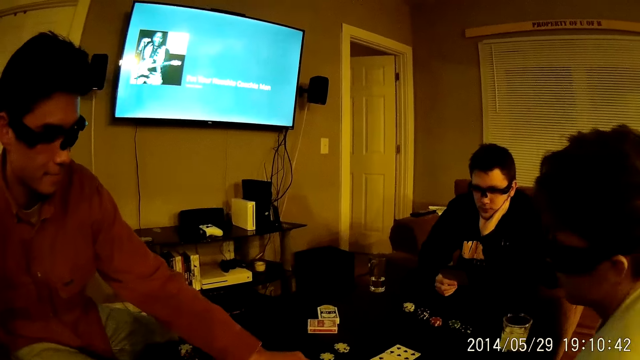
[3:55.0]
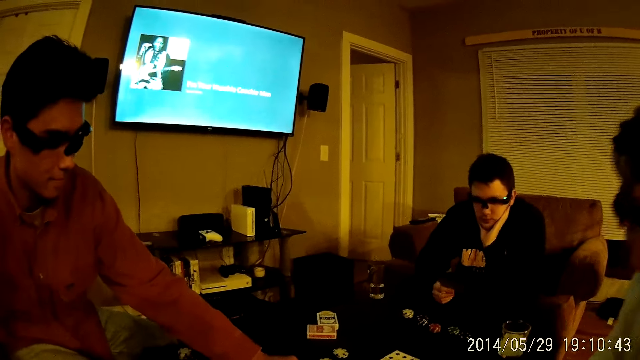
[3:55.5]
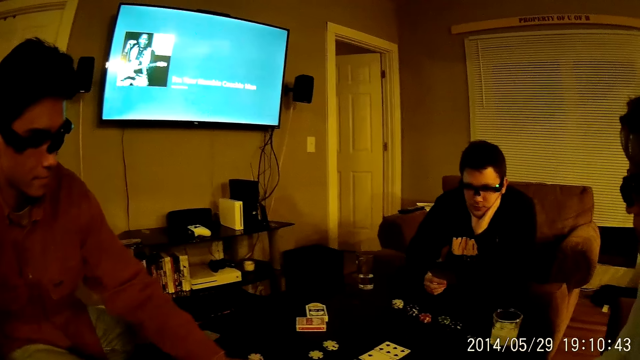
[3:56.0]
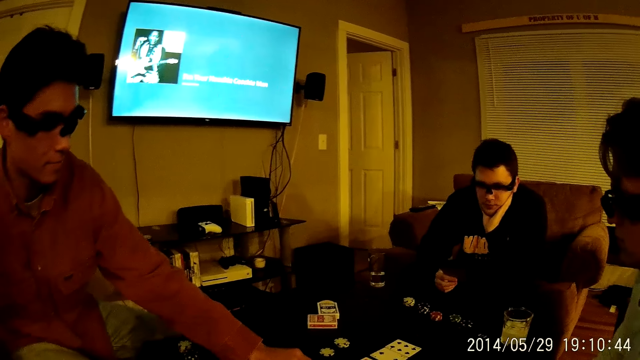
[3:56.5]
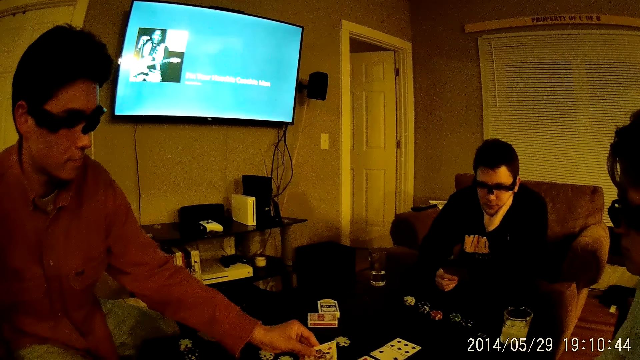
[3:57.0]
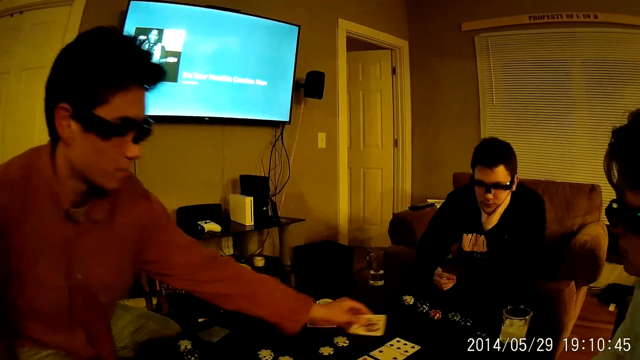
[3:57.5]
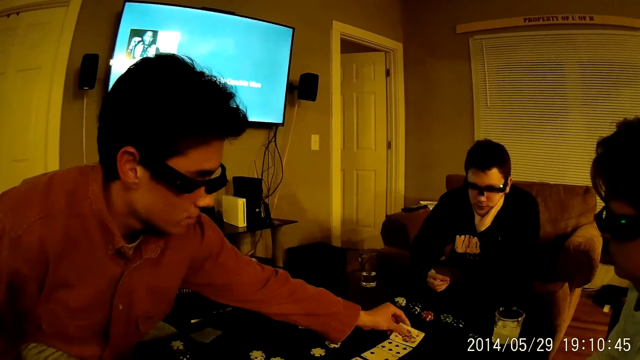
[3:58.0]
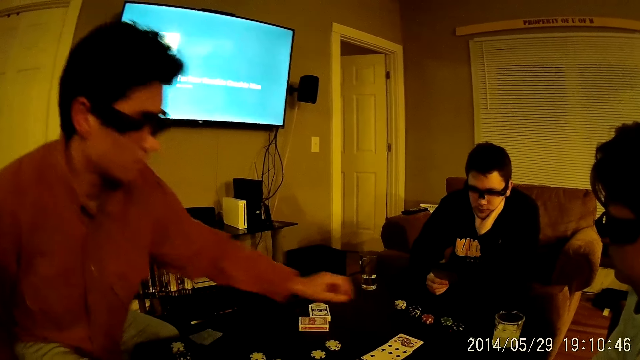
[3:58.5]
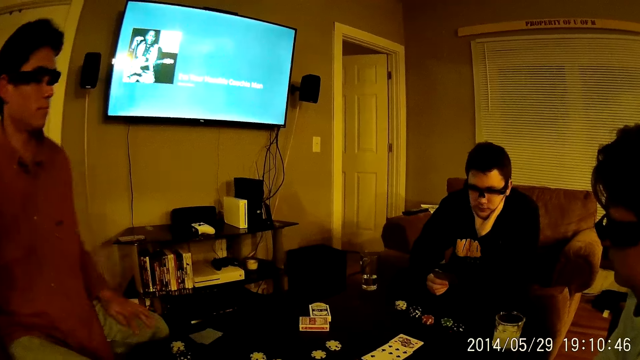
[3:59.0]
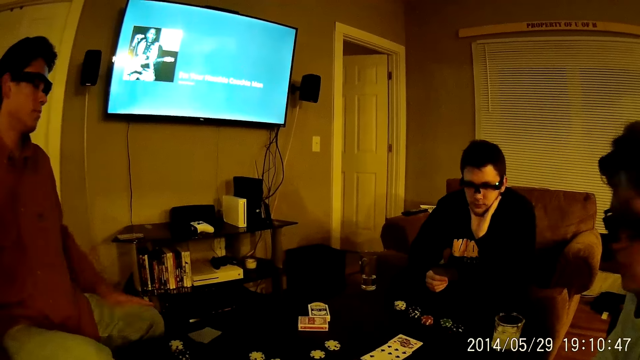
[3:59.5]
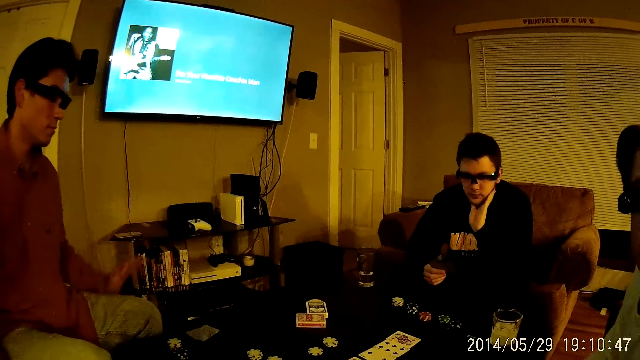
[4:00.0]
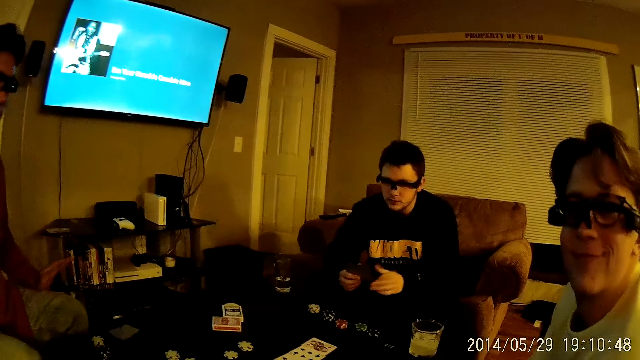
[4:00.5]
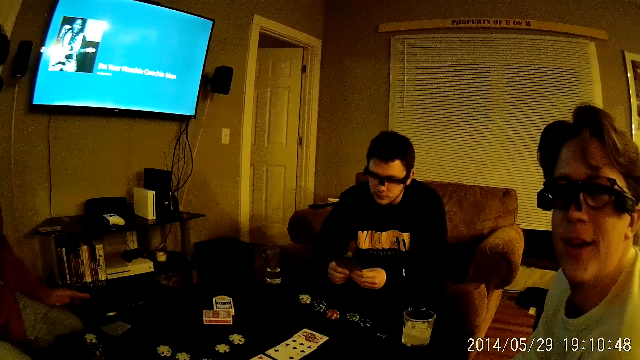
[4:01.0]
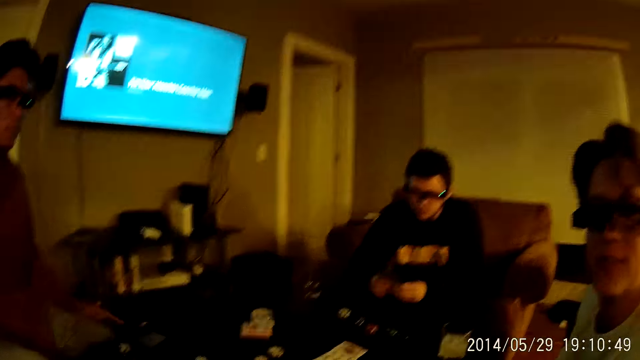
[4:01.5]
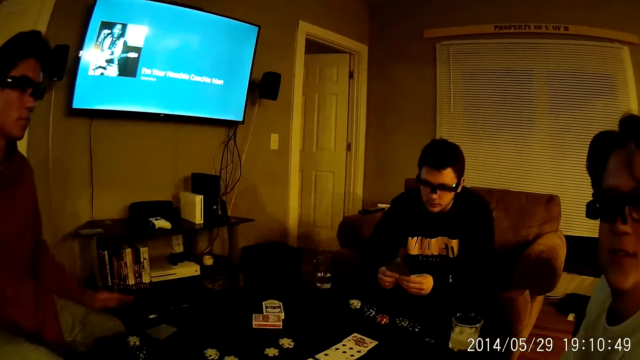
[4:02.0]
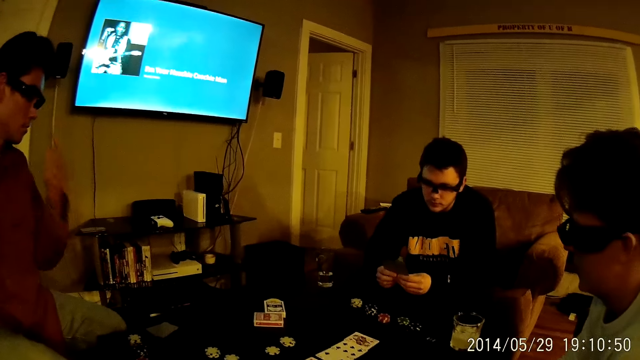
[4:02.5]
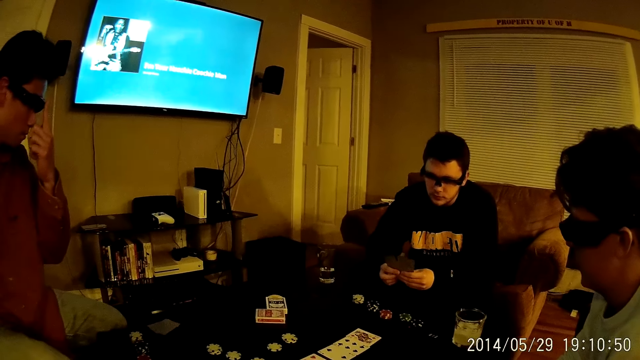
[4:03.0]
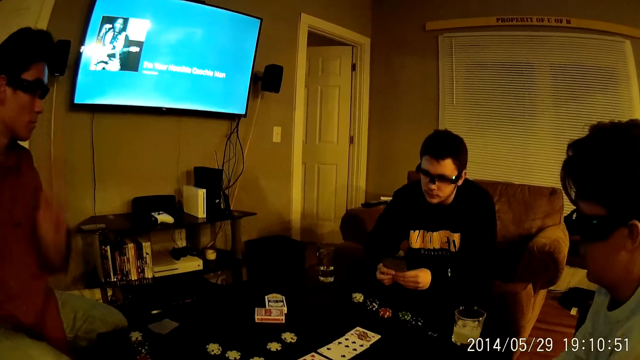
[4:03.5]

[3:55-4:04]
A man picks a card on the table. He drops the card on the table with his left hand. Another man talks to the camera wearer. The camera wearer talks to the other man.

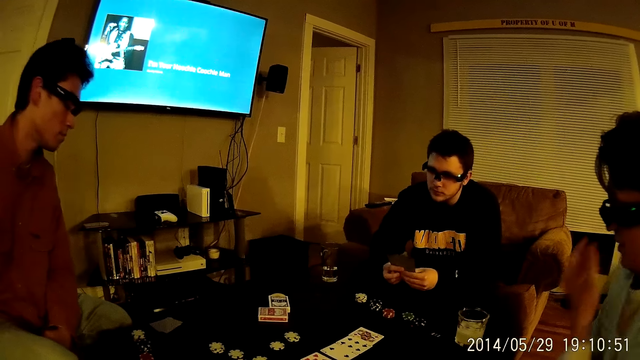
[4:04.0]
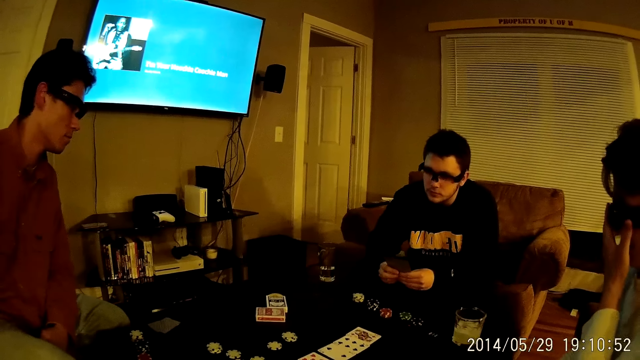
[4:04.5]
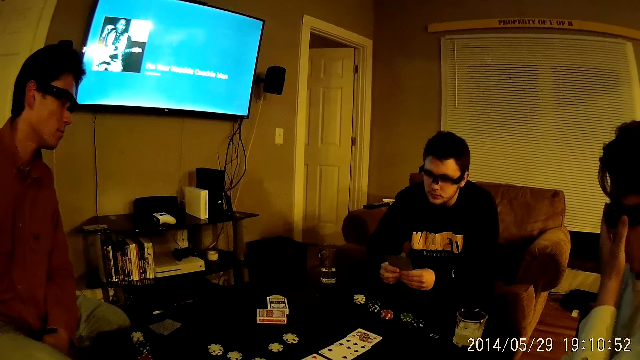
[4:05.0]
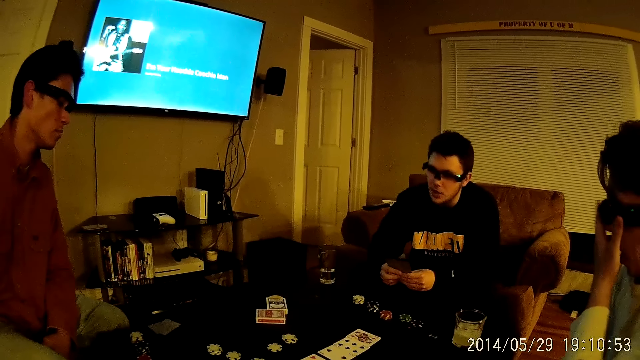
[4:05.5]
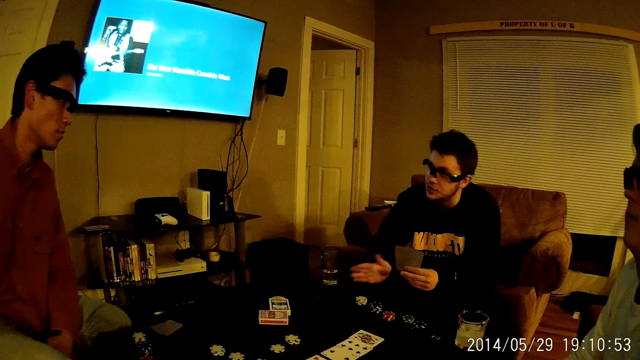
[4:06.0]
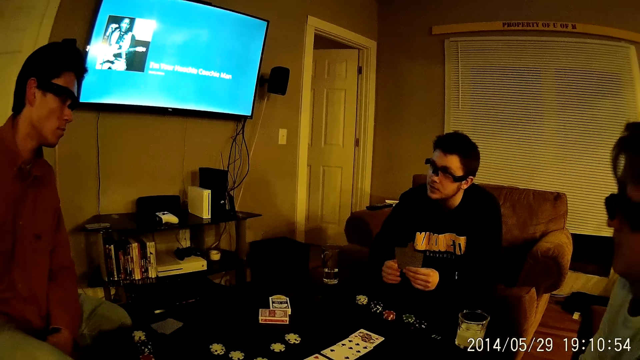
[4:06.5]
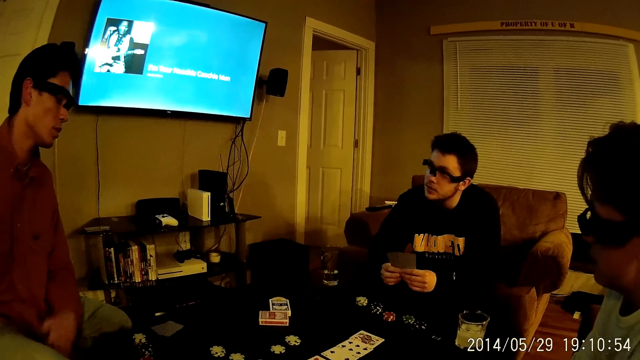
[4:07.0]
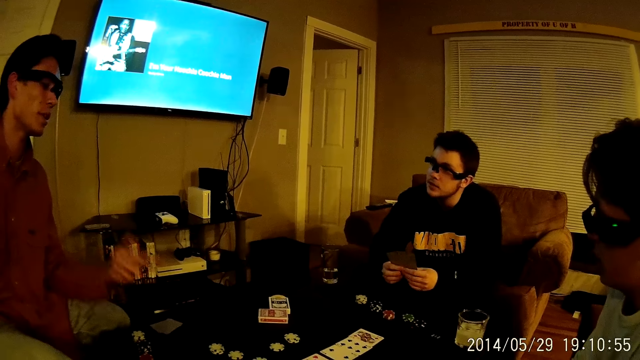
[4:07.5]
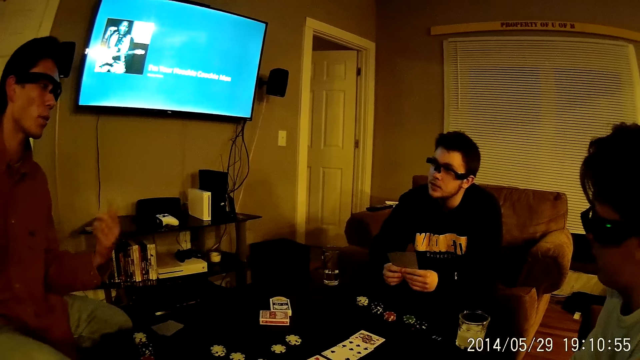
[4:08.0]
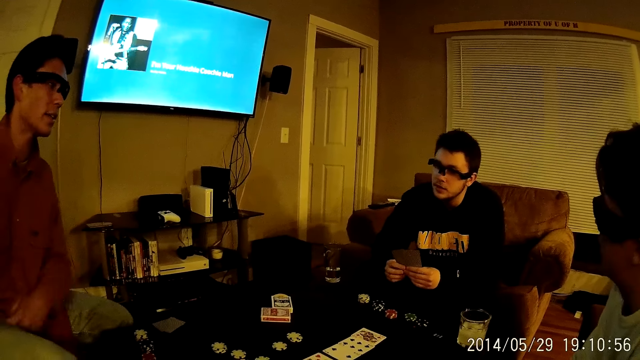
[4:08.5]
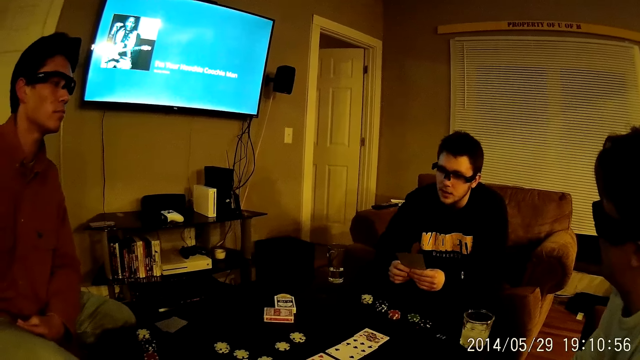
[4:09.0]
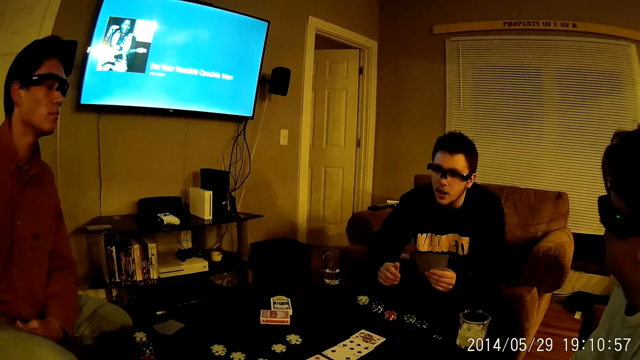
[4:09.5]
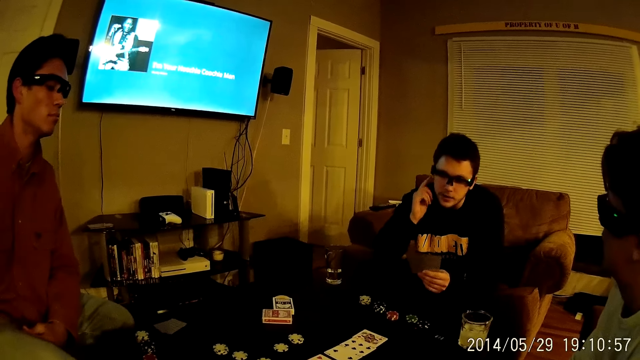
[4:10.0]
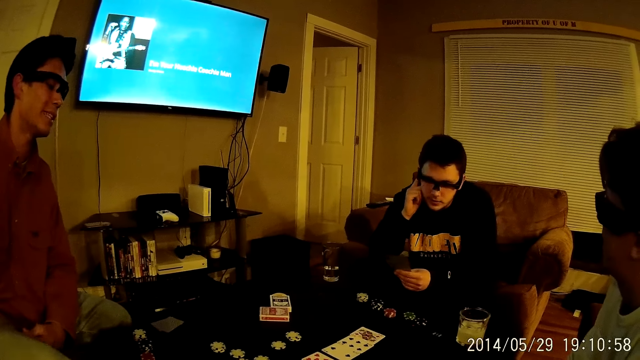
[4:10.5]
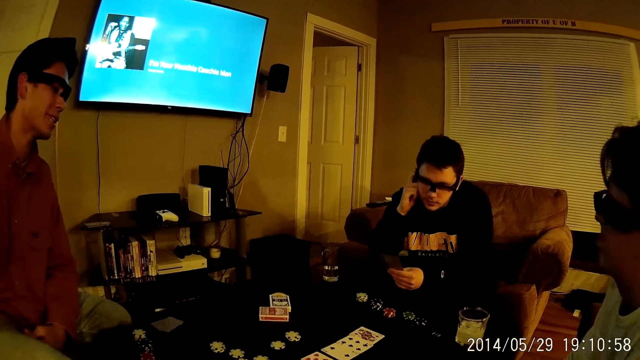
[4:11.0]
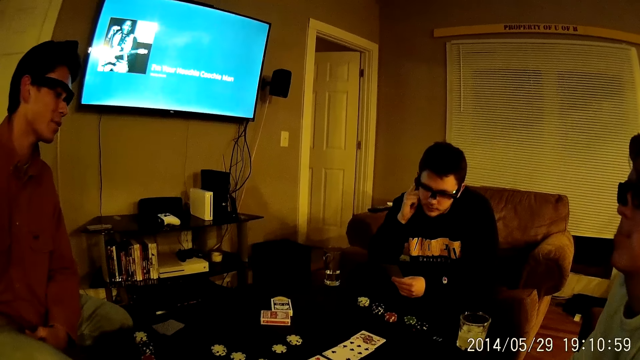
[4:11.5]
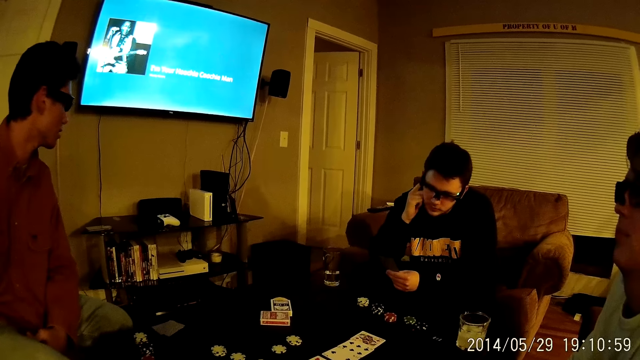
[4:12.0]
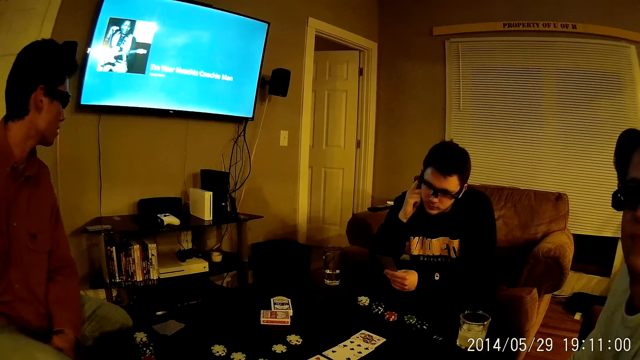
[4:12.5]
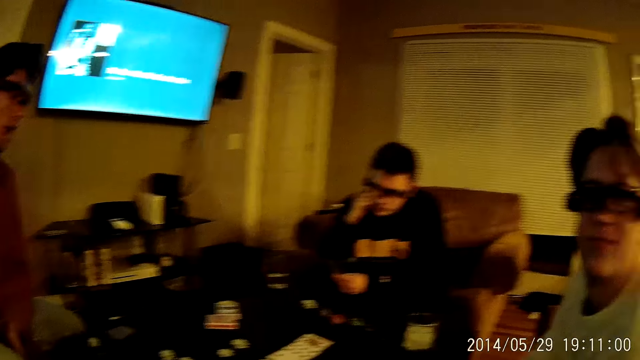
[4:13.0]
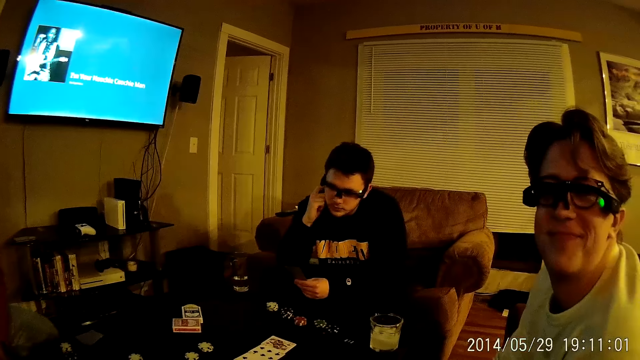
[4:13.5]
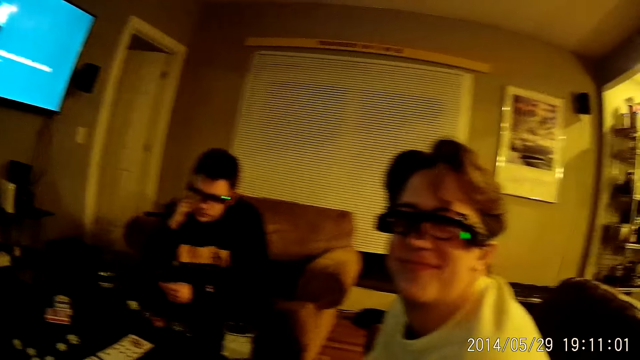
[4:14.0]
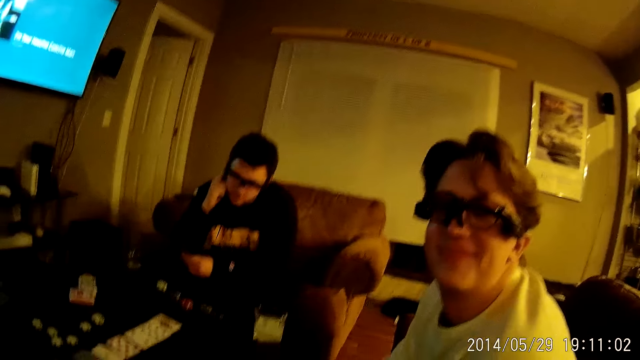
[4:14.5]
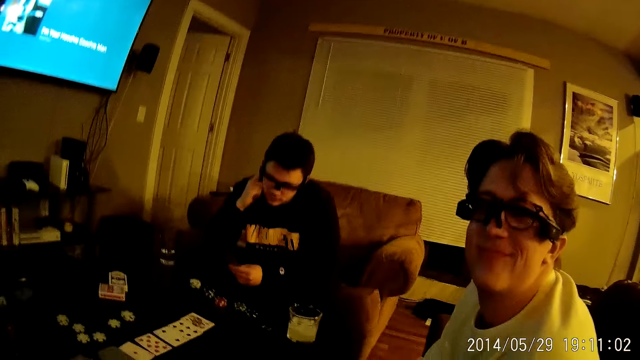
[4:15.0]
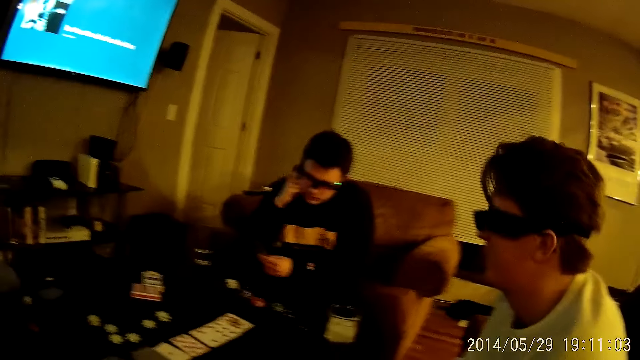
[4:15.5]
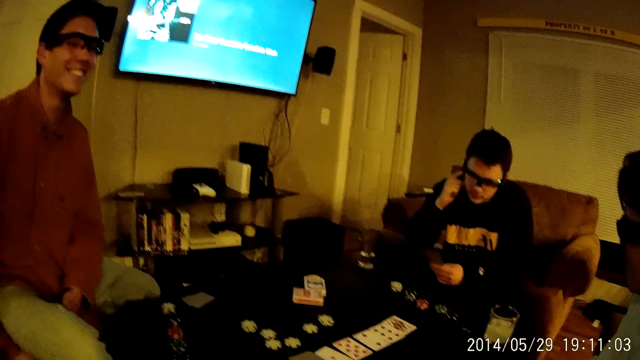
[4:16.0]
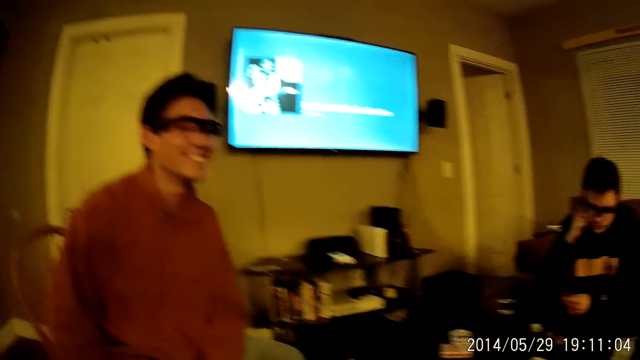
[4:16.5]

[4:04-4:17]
A man adjusts the glasses on his face with his left hand. Another man talks to a third man. A fourth man talks to the second man. The third man talks to the fourth man. The second man talks to the third man. The third man talks to the second man. The camera wearer looks at the fourth man.
